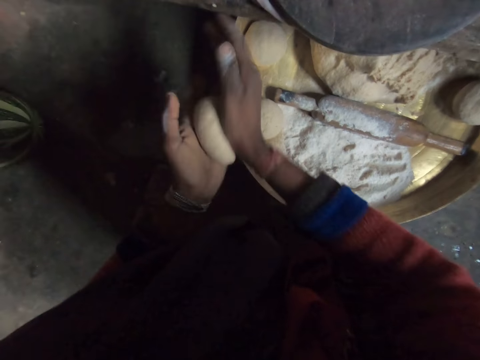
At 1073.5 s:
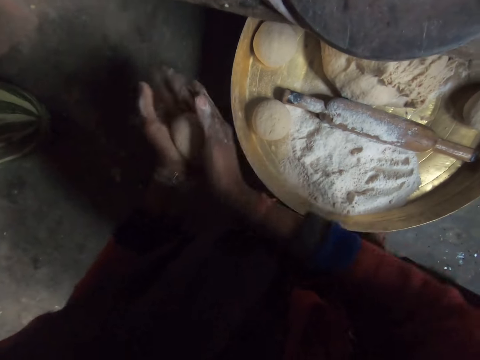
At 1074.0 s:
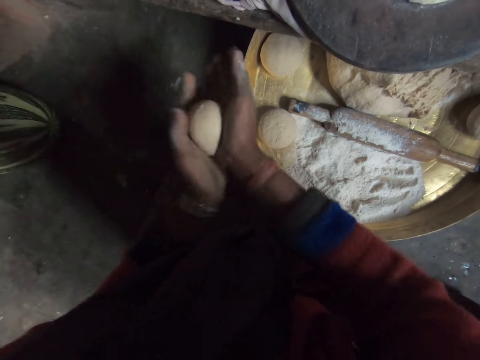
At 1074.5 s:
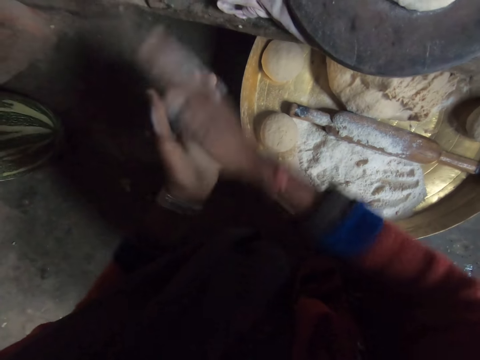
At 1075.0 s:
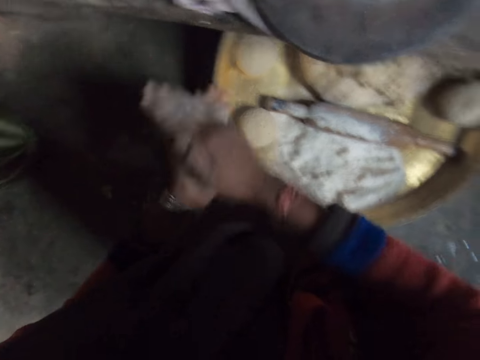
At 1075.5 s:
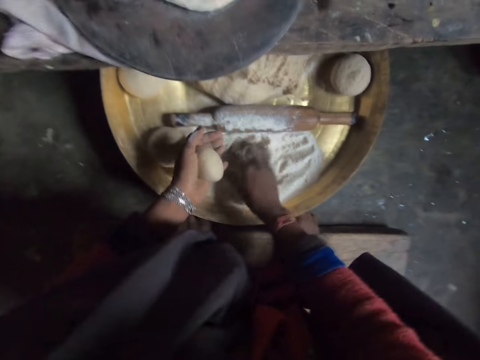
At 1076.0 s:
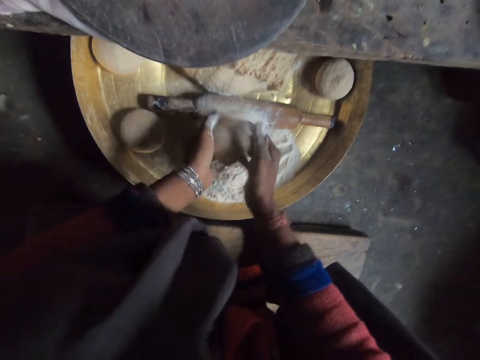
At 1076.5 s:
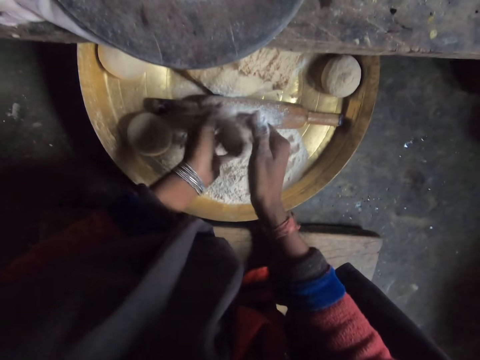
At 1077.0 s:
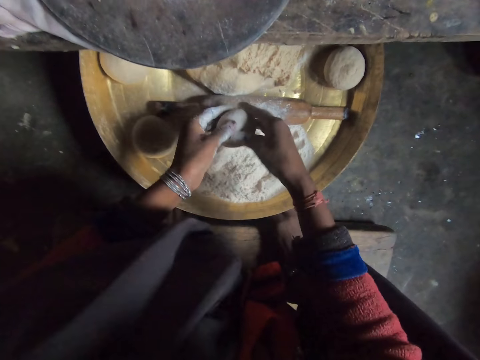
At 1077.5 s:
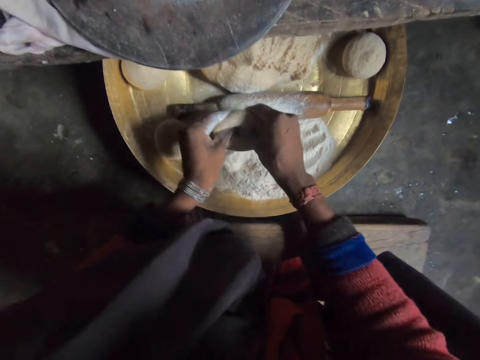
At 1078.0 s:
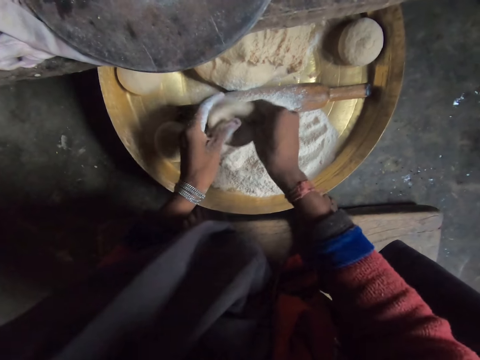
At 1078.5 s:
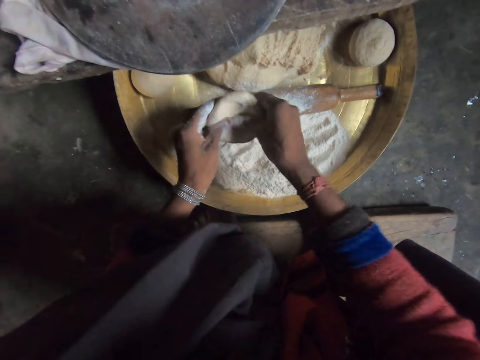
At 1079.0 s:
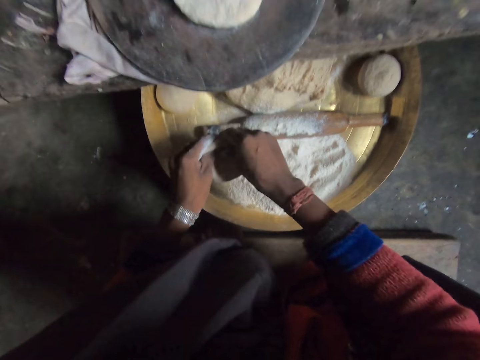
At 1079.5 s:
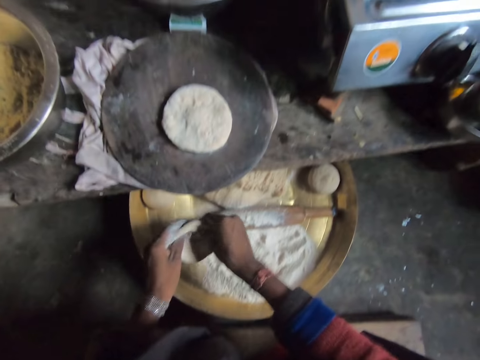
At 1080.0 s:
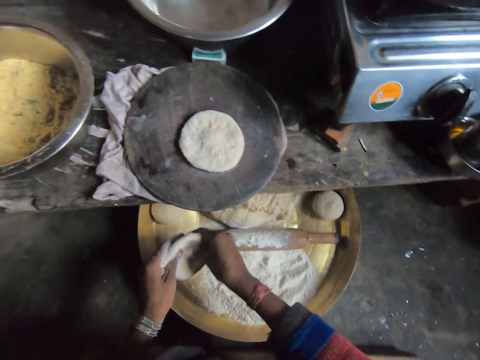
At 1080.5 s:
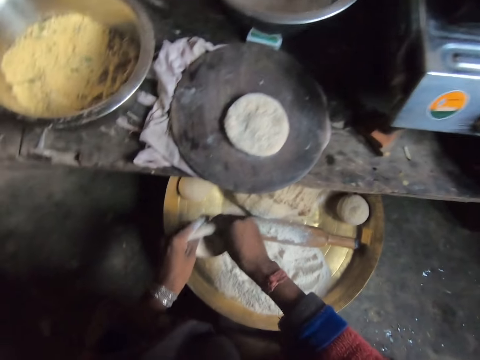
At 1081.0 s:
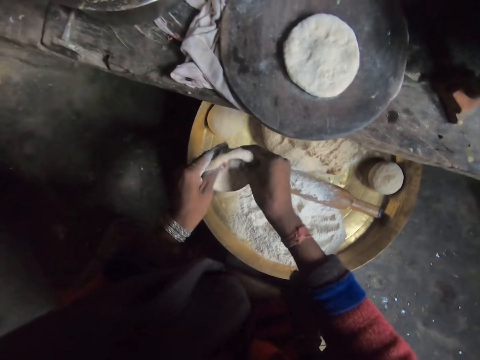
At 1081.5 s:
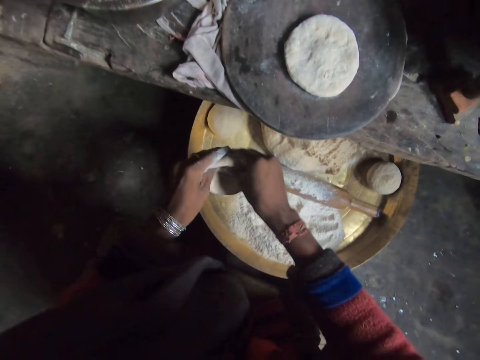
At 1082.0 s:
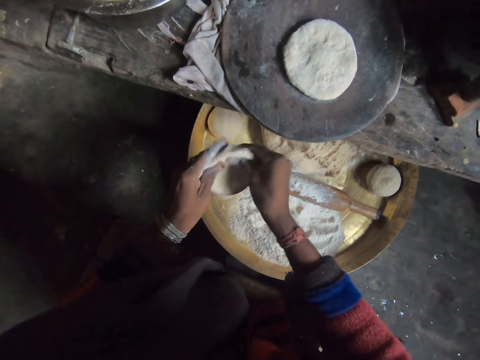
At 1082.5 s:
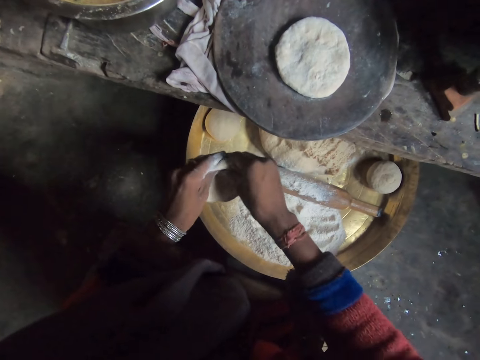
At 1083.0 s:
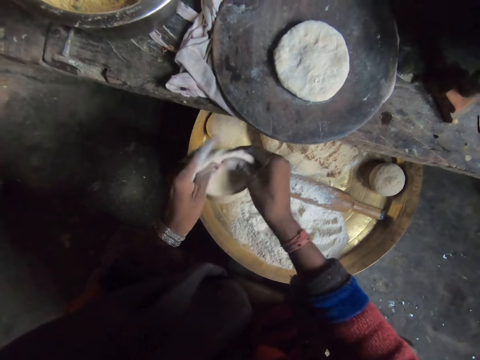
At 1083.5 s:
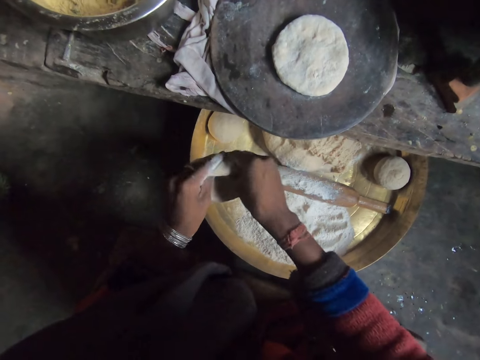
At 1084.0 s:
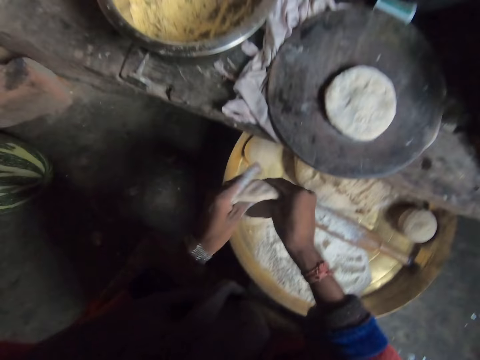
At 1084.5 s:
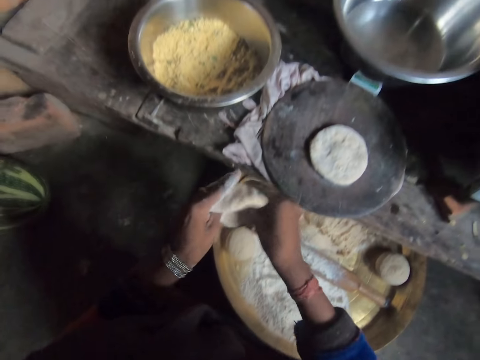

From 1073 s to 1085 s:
The camera wearer picks up flour. He applies the flour on the dough. He rolls the dough with his hands. He stares at the dough. He rolls the dough with his hands.

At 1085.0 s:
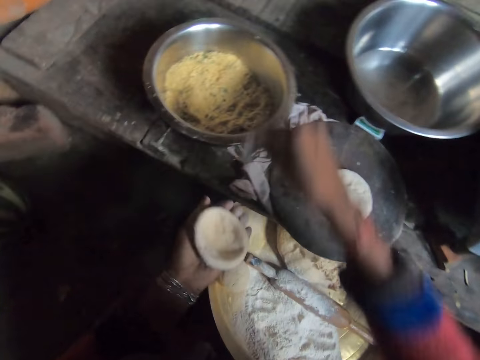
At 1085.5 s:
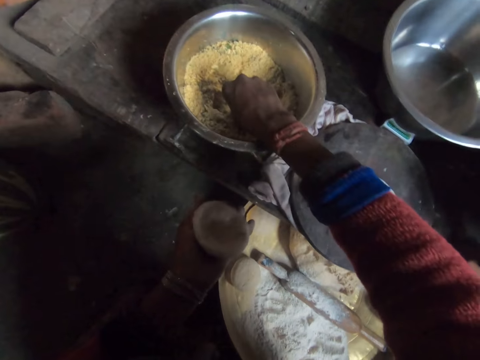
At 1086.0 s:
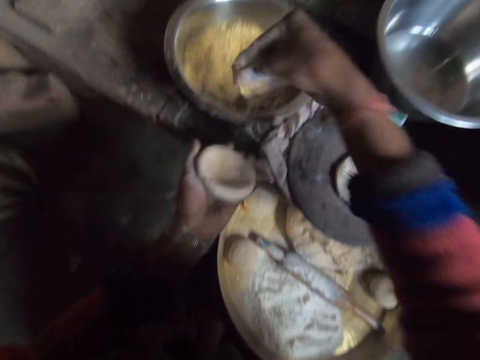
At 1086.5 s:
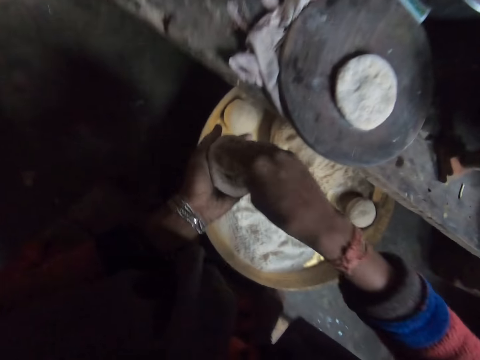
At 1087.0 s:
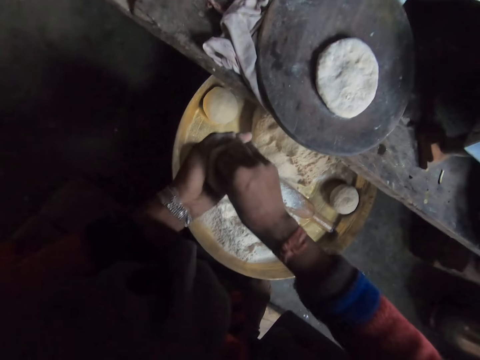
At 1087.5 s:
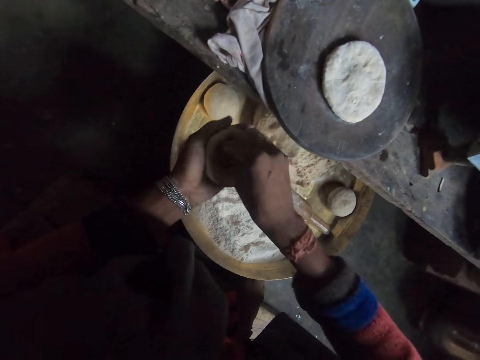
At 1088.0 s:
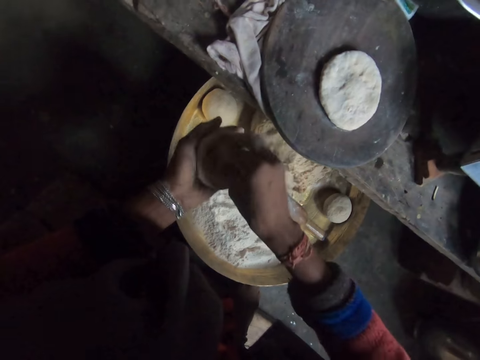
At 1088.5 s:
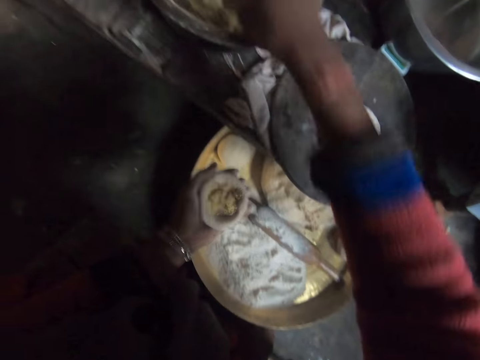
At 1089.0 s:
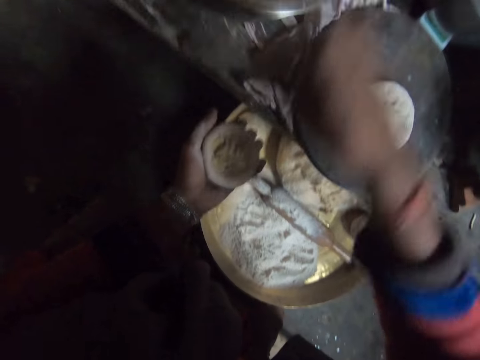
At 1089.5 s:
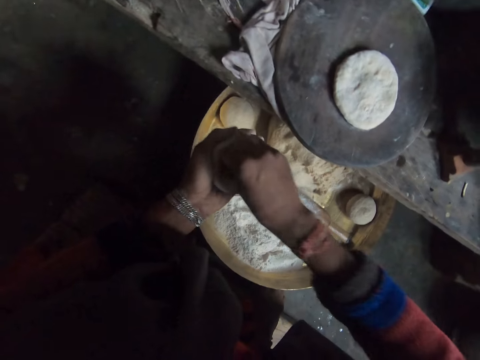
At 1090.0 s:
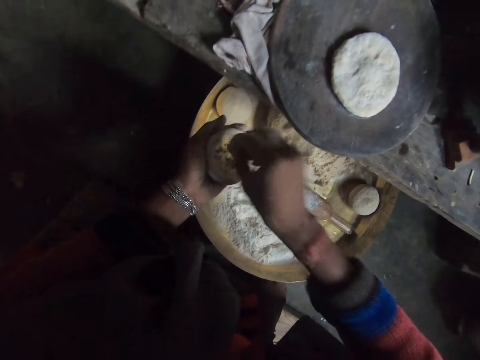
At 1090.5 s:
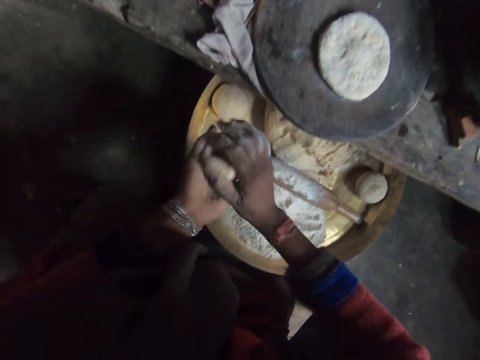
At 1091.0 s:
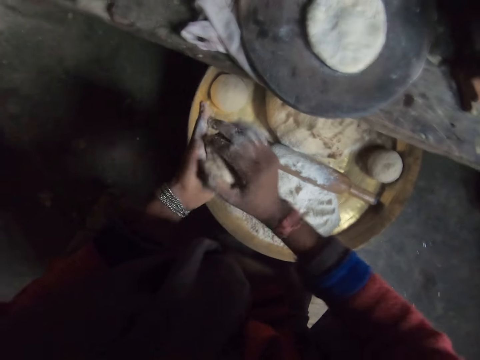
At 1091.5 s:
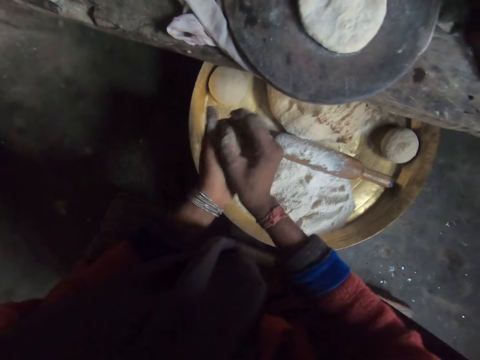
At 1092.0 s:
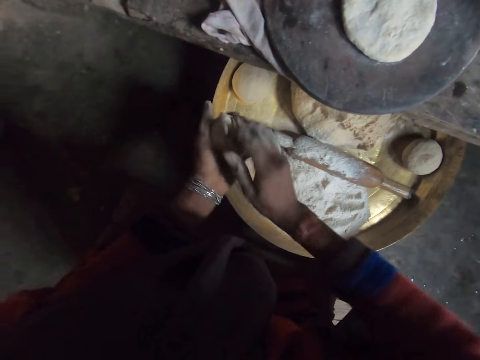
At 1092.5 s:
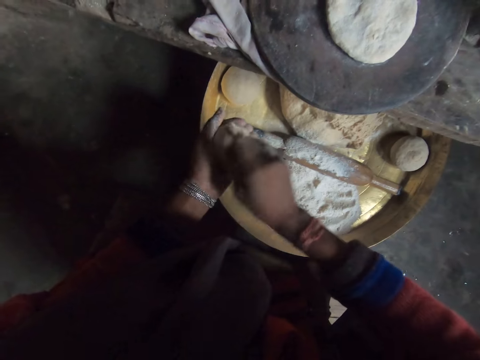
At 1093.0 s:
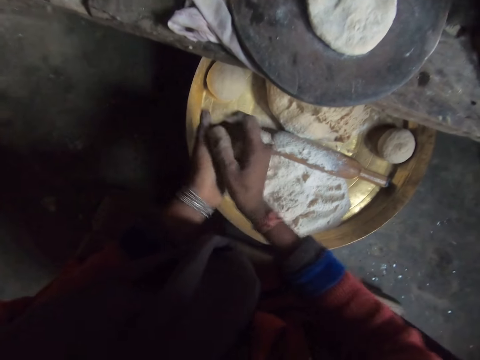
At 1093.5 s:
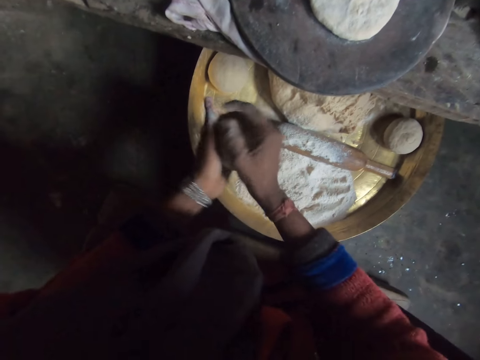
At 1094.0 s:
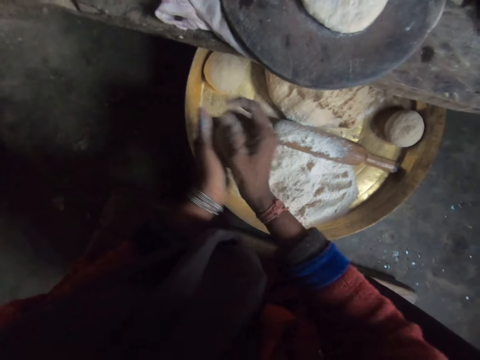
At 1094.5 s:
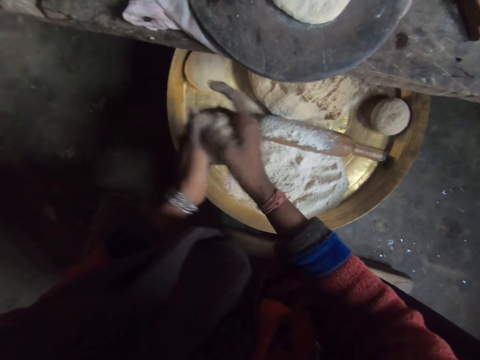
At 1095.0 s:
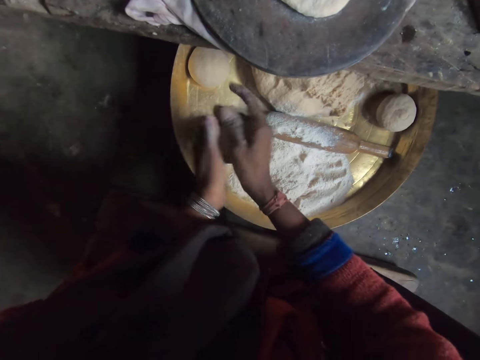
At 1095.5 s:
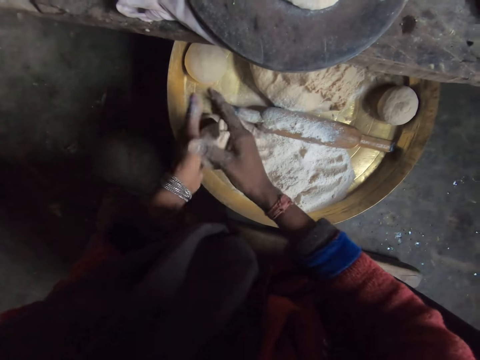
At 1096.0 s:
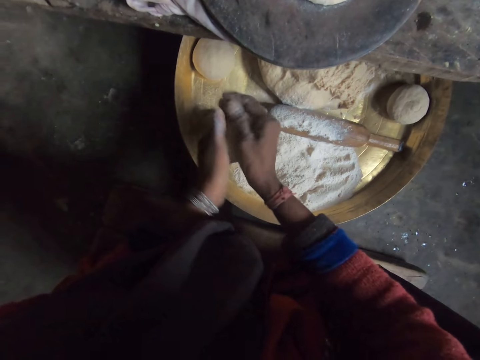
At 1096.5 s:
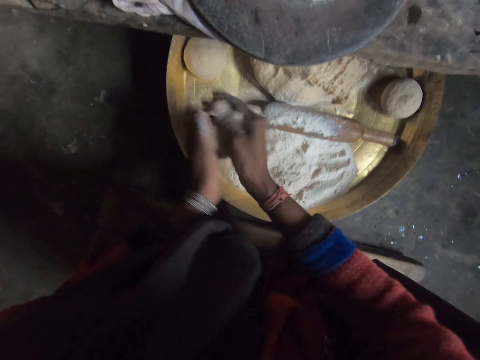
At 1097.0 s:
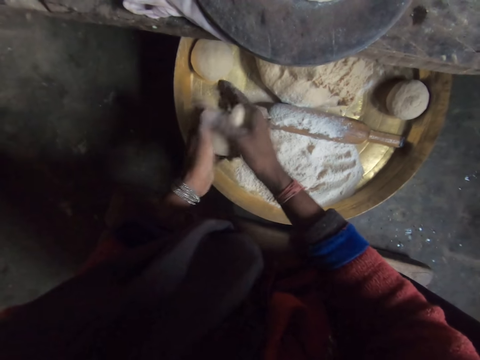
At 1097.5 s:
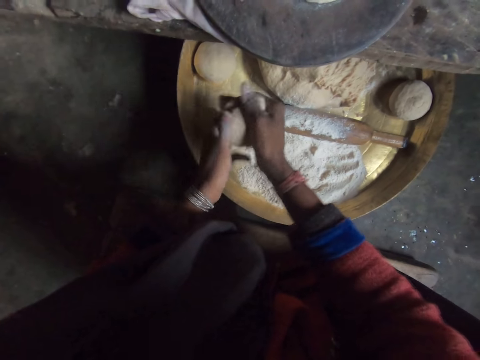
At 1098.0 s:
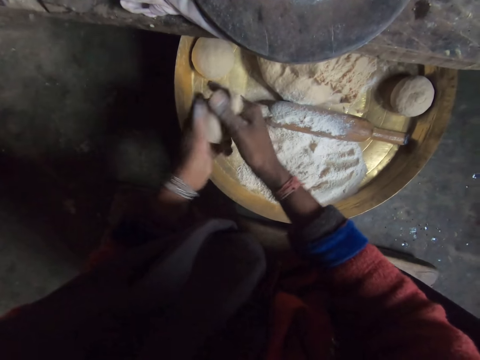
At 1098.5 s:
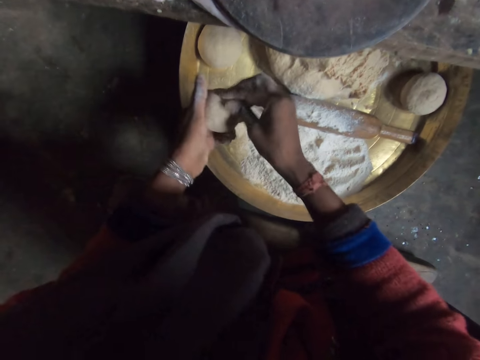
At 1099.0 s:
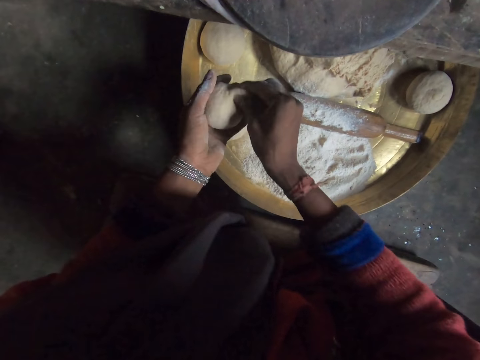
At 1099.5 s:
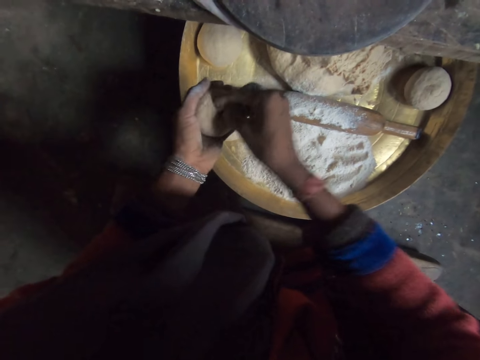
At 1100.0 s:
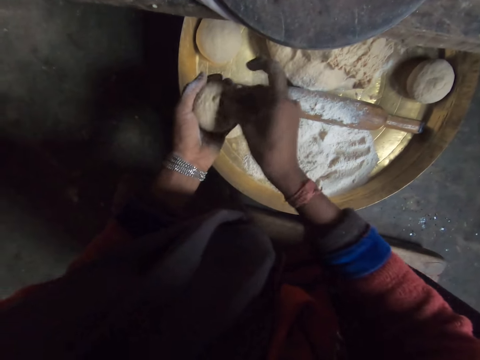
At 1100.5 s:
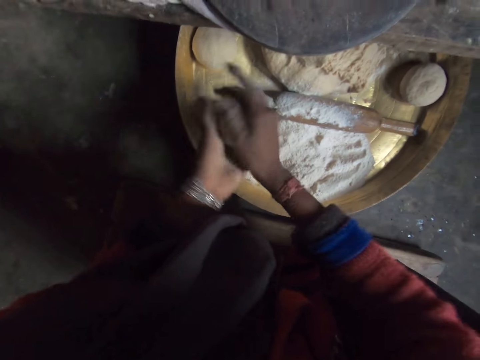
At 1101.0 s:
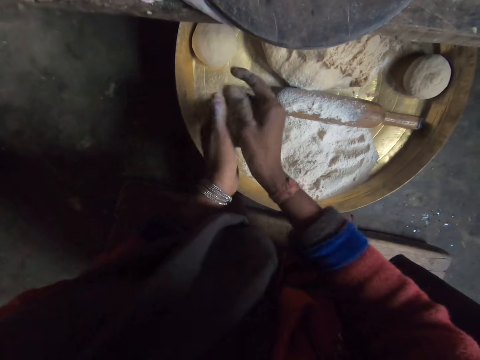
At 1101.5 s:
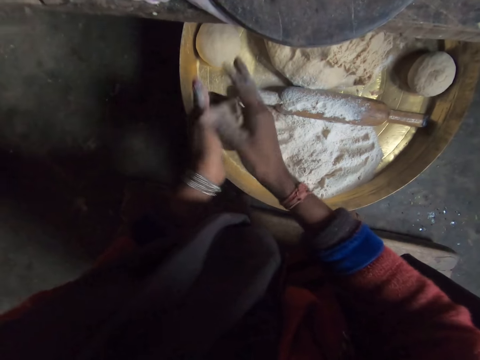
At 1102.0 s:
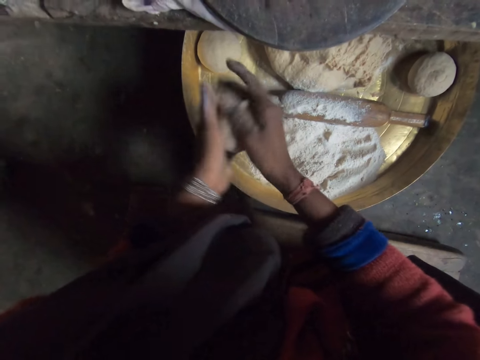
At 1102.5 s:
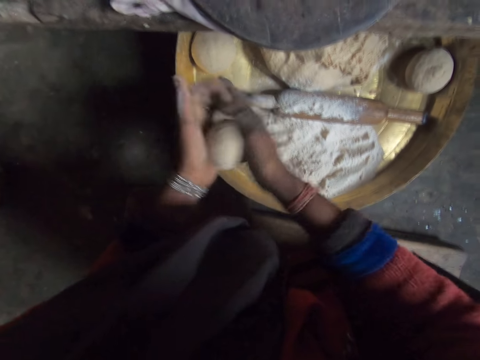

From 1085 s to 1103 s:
The camera wearer picks up flour. They take dough filling from the second bowl with their right hand. They put the filling in the dough. They apply the flour on the dough. They pick up flour, take dough filling from the second bowl with their right hand, put the filling in the dough, and apply the flour on the dough. They roll the dough with their hands. They knead the dough. They press in the dough with fingers. They move the dough round with hands.
